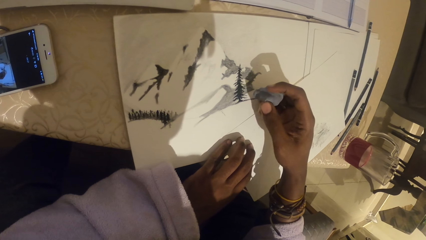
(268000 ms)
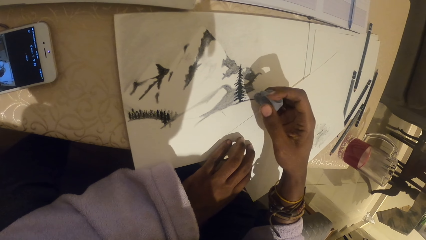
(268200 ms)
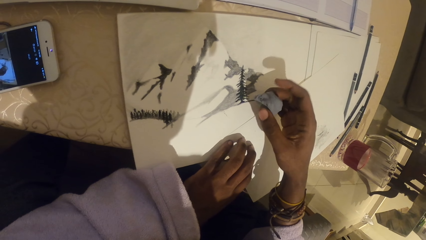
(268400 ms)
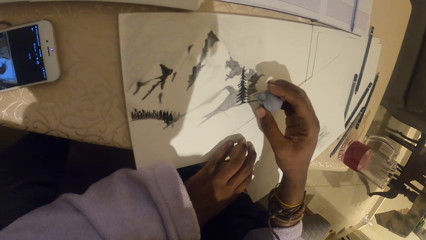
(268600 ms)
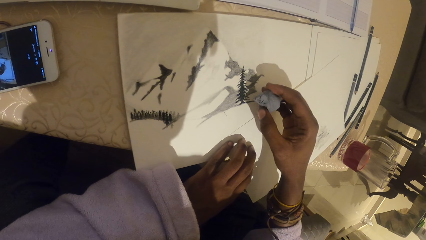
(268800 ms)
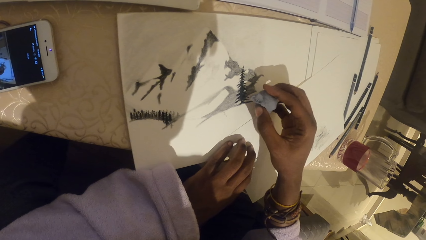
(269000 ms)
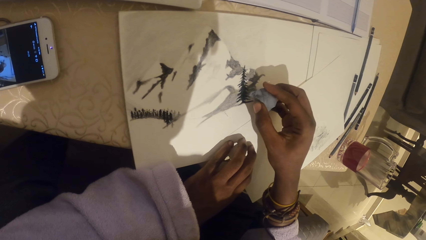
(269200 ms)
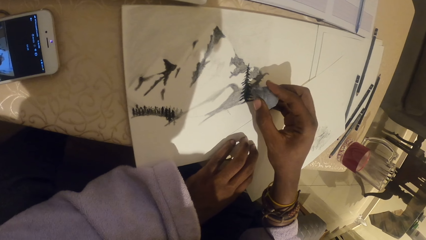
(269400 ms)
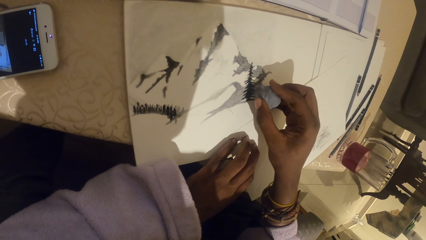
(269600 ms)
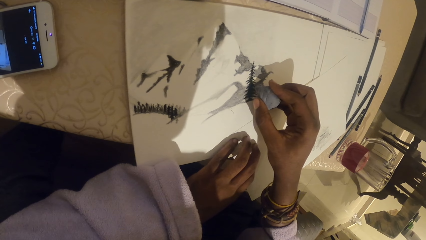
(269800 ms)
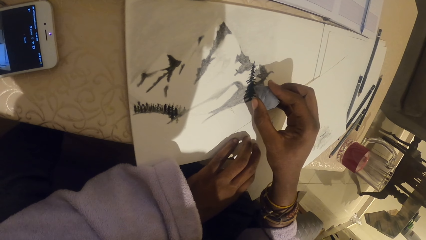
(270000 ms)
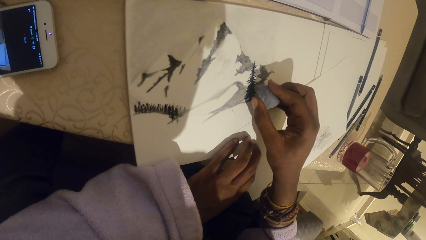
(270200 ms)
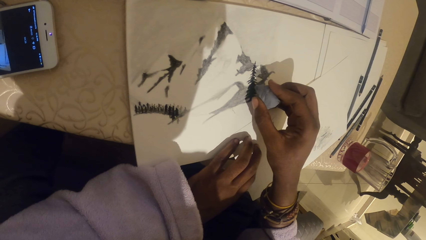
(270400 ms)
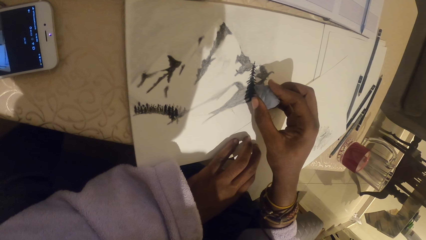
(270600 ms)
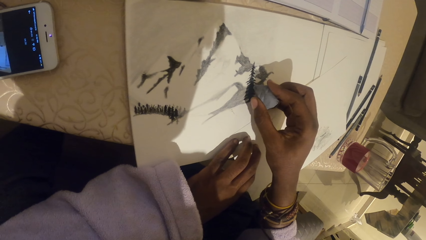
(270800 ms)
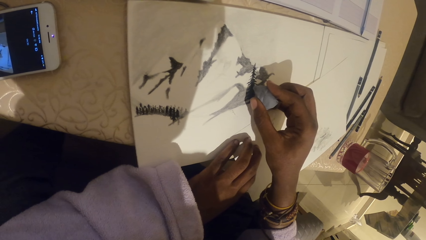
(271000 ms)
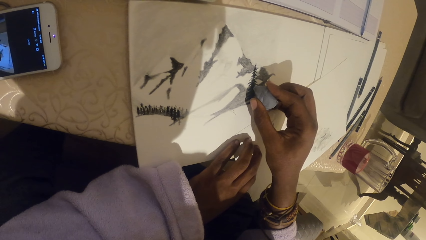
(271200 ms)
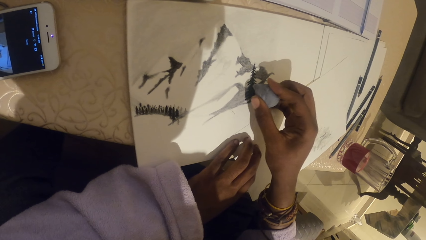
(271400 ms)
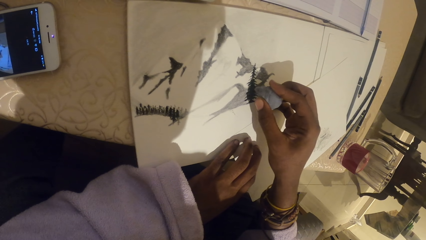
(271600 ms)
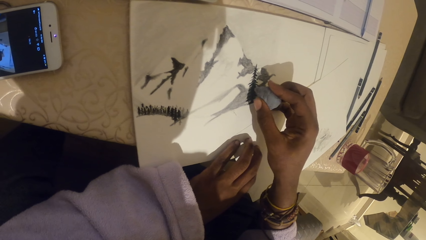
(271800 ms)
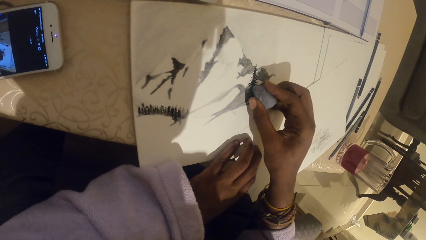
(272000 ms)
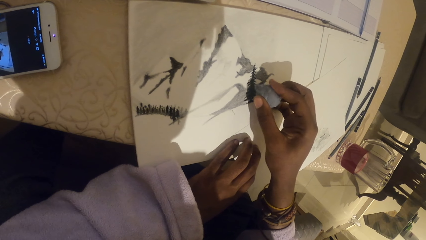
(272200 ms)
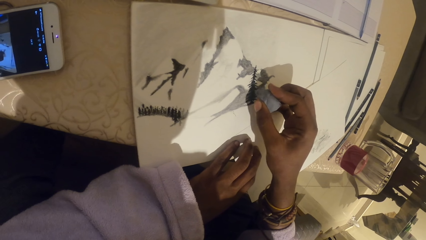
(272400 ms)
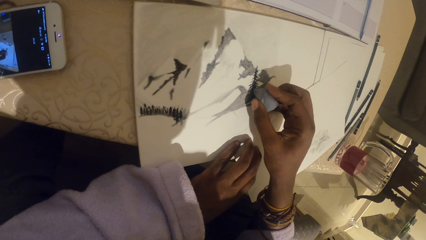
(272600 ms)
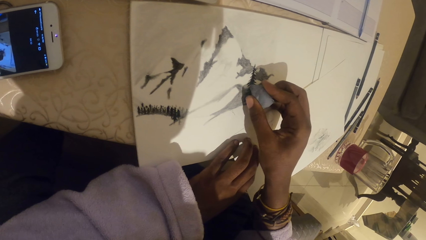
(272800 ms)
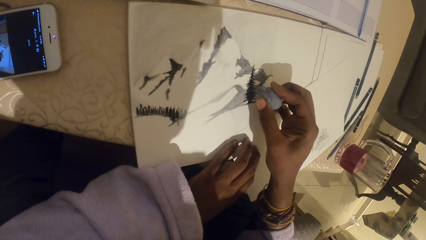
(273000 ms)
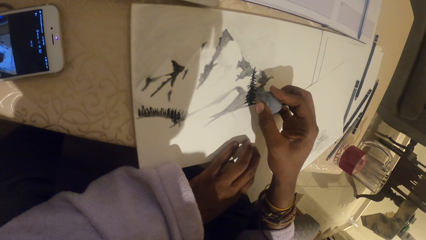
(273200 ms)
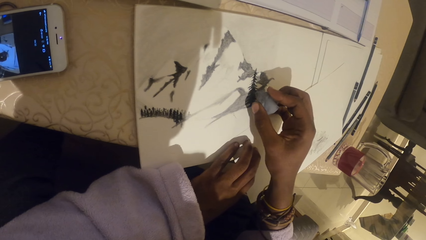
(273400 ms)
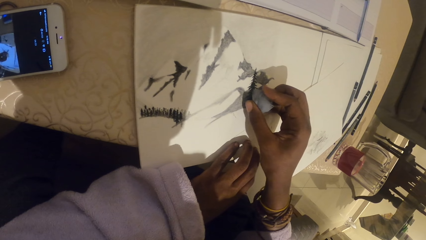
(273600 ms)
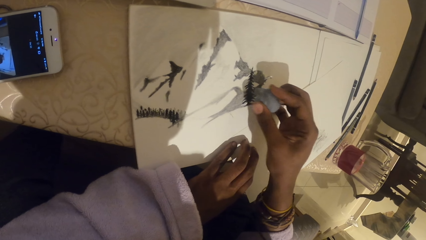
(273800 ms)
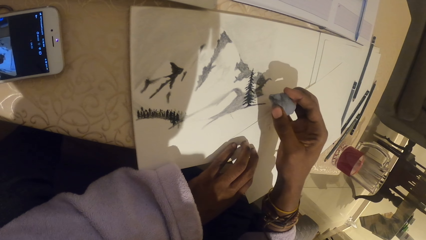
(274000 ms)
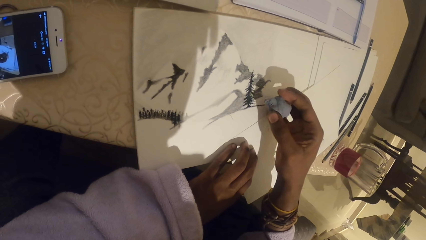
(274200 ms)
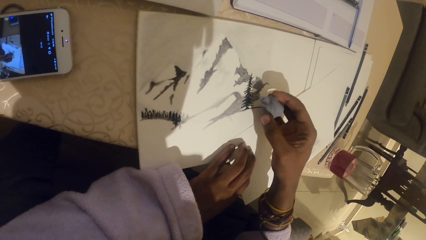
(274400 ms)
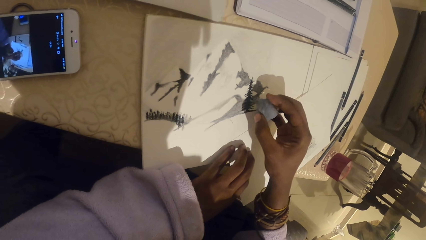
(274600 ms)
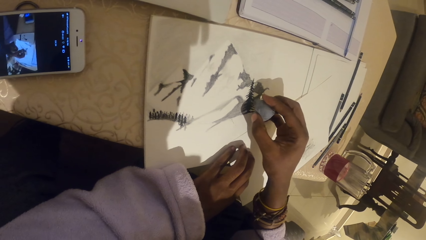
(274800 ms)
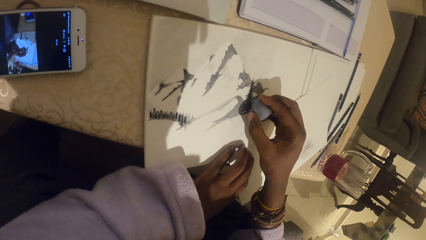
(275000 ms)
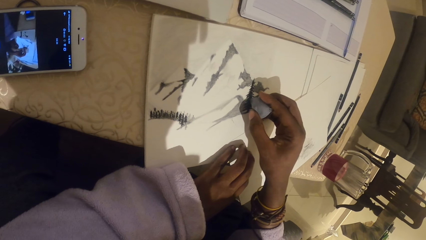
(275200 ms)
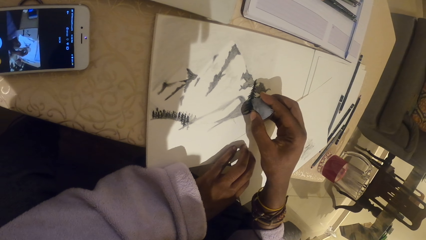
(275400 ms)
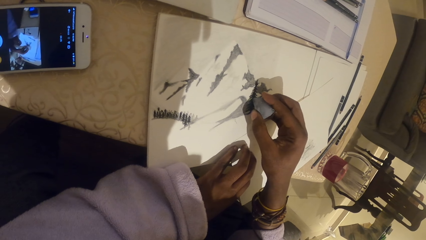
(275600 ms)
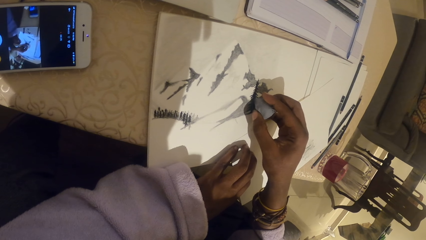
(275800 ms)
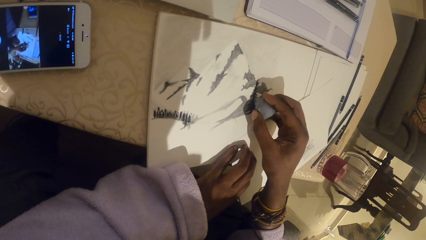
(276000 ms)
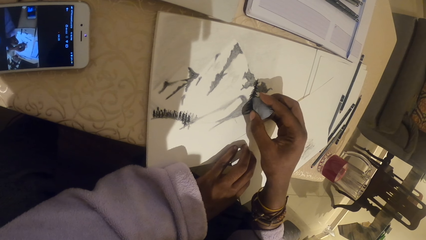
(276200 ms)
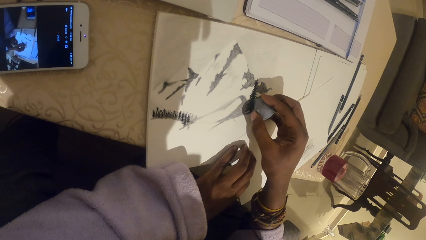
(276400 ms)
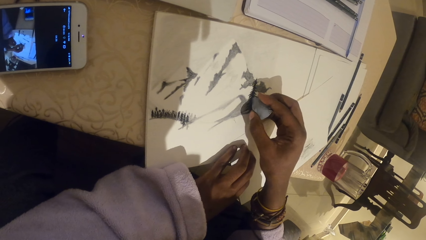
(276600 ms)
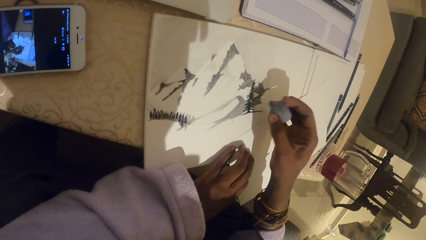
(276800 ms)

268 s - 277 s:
The camera wearer rubs on a section of the art with a modelling clay.

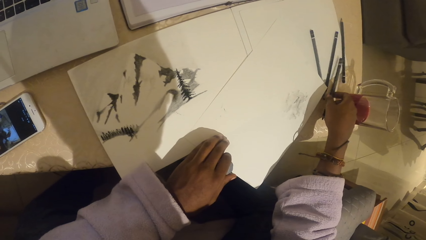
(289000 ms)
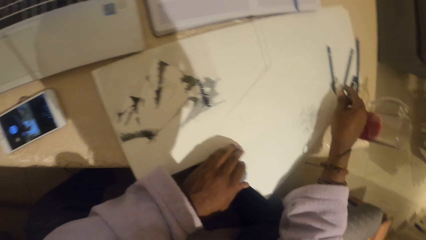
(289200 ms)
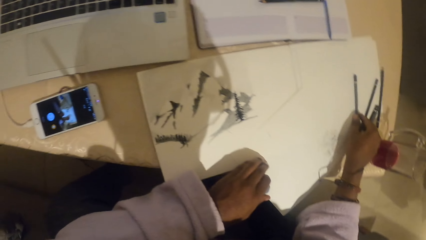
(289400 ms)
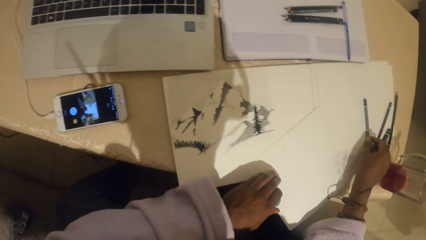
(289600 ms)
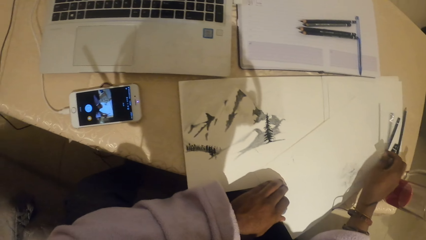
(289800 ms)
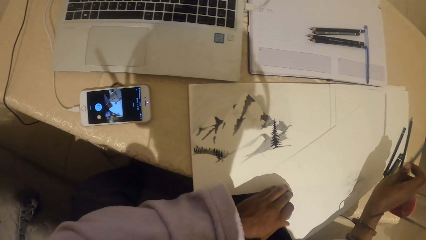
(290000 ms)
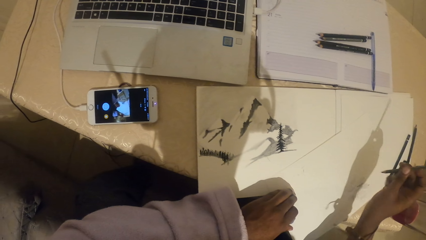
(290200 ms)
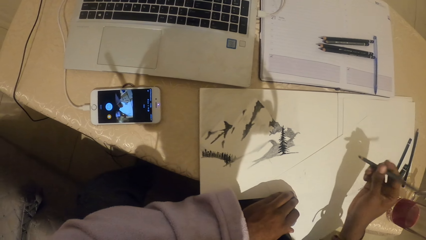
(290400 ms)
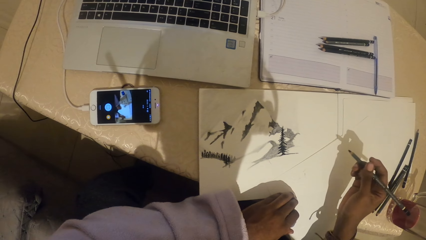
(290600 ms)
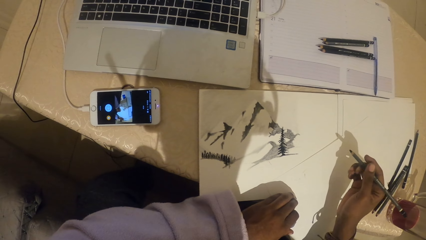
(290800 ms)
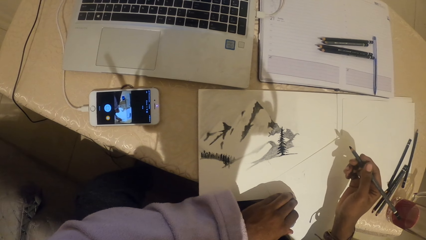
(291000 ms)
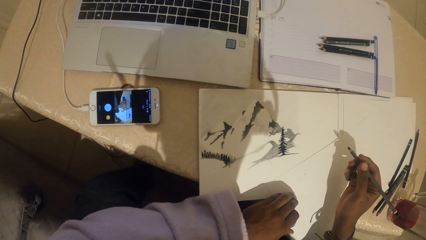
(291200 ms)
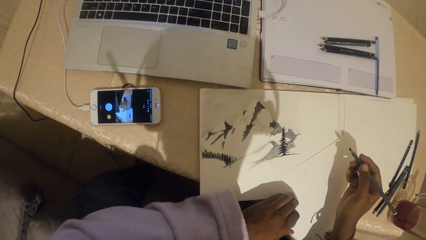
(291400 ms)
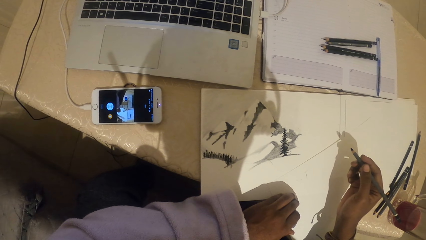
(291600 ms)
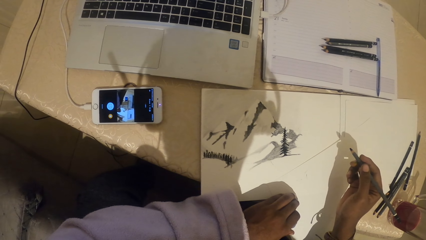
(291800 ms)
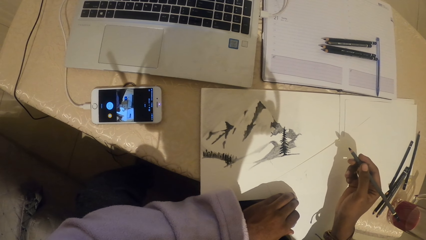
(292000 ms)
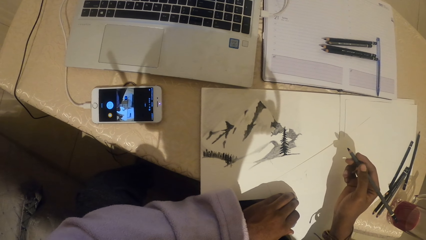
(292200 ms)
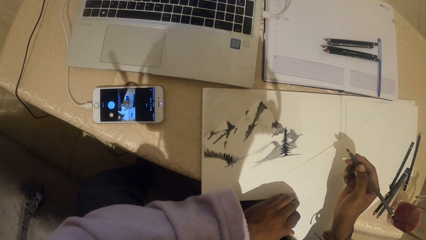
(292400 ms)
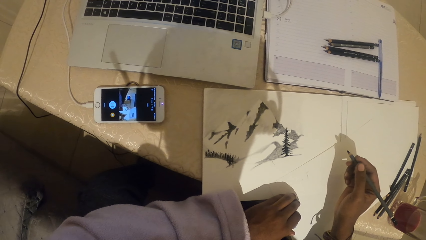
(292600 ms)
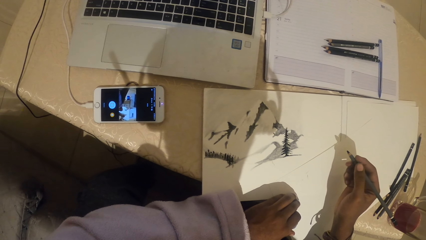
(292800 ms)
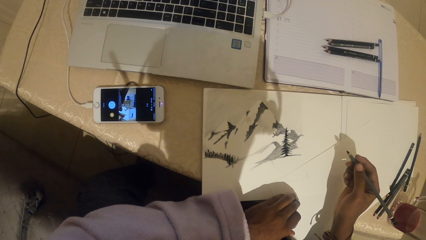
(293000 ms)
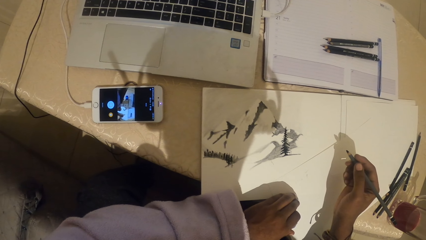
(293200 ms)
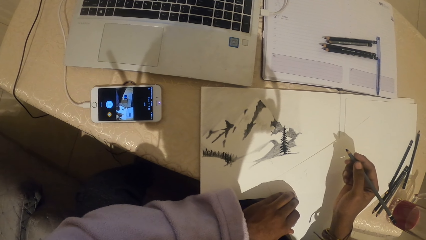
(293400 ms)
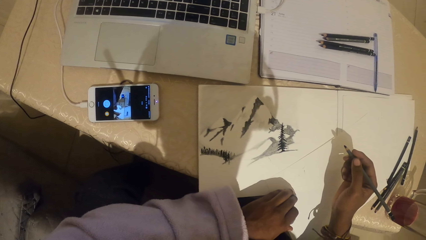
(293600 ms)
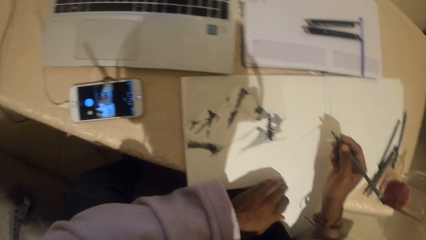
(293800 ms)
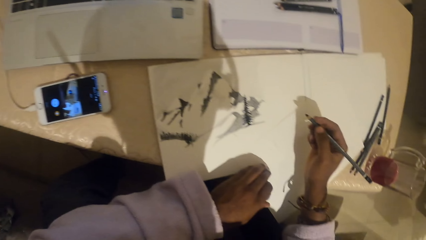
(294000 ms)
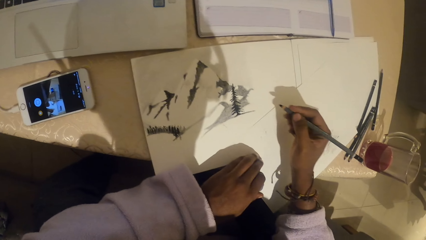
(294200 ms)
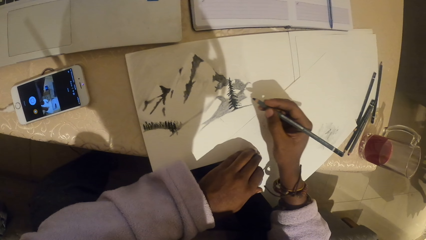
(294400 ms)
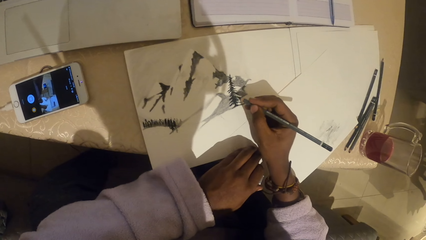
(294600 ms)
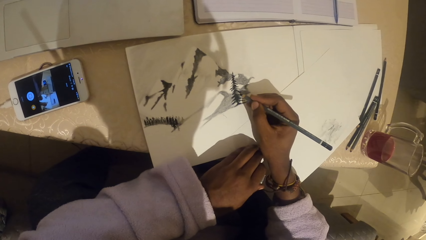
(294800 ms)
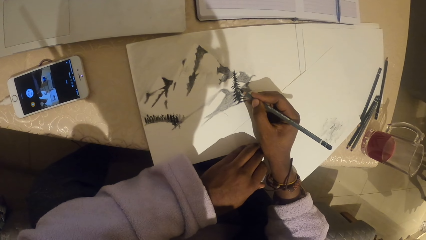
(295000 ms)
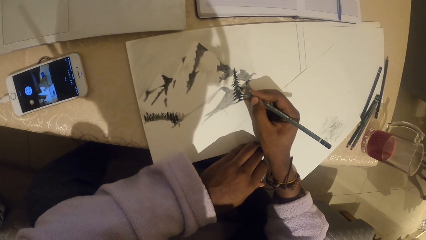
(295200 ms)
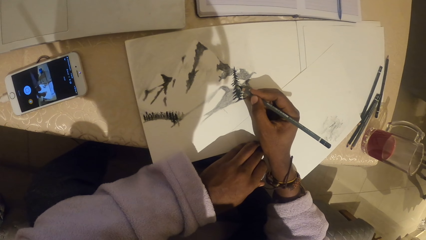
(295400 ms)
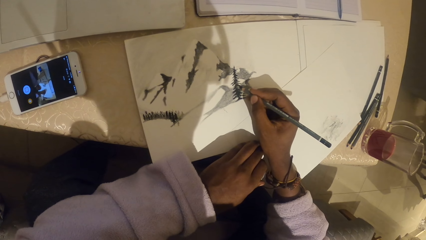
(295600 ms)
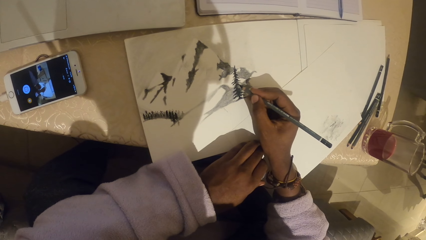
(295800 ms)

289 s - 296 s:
The camera wearer puts a pencil aside. They pick a pencil. They stare at the drawing. They draw on paper with the pencil.
